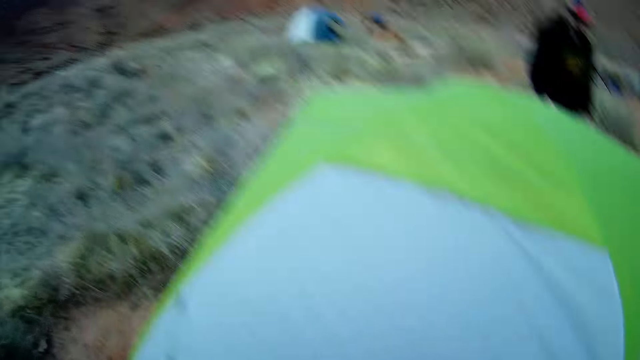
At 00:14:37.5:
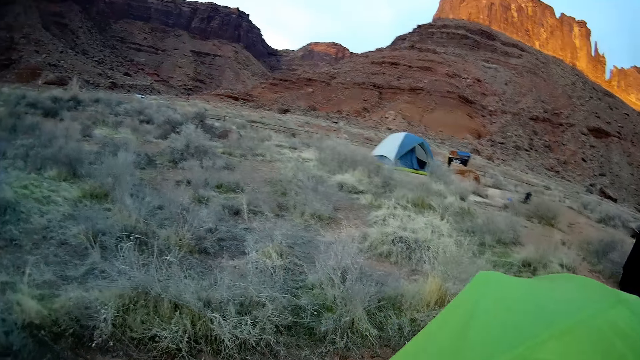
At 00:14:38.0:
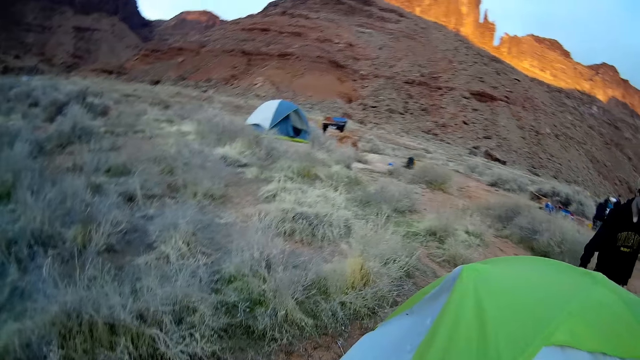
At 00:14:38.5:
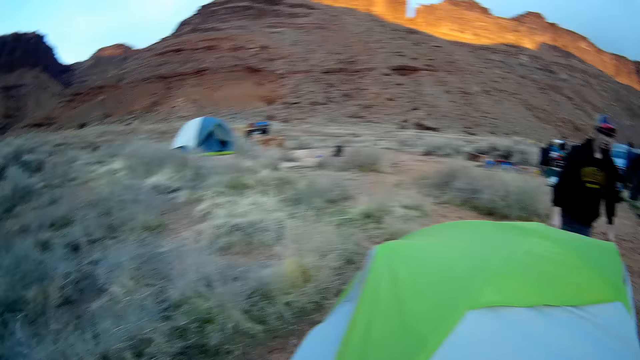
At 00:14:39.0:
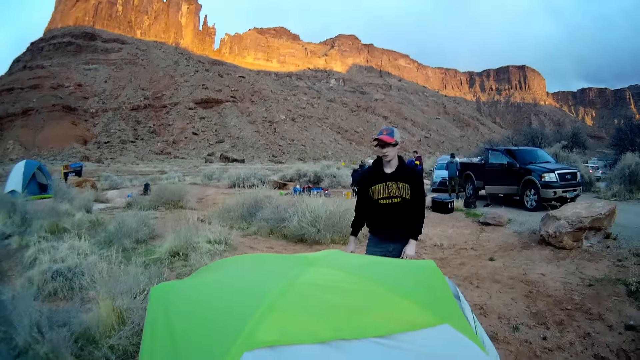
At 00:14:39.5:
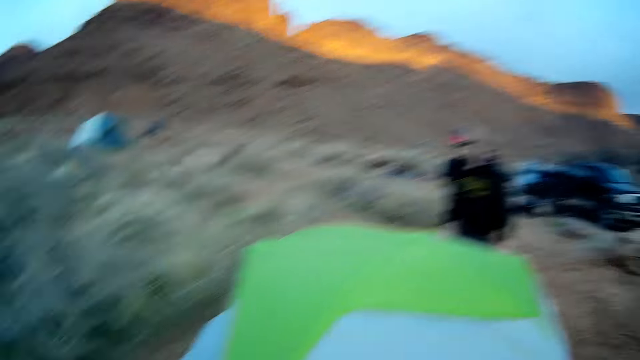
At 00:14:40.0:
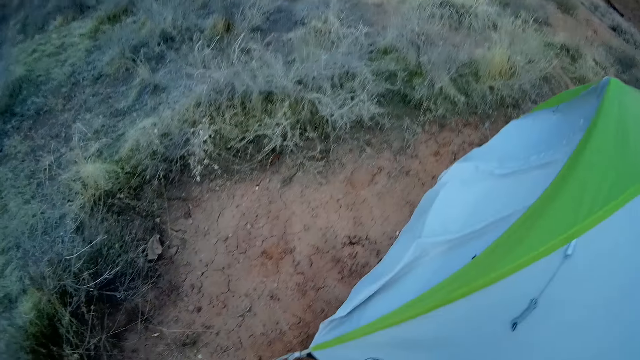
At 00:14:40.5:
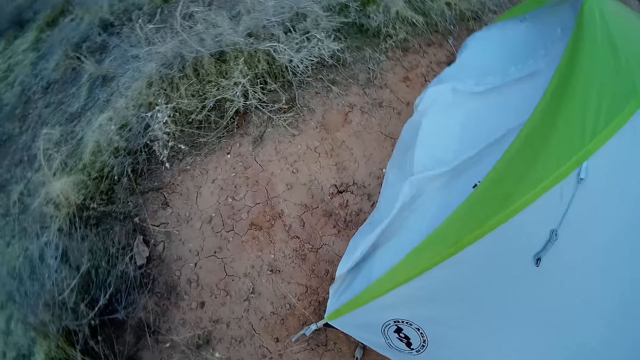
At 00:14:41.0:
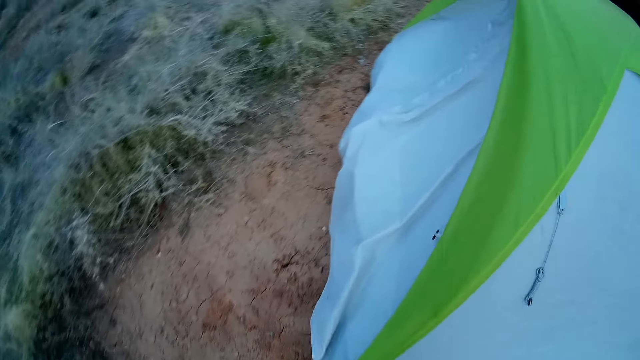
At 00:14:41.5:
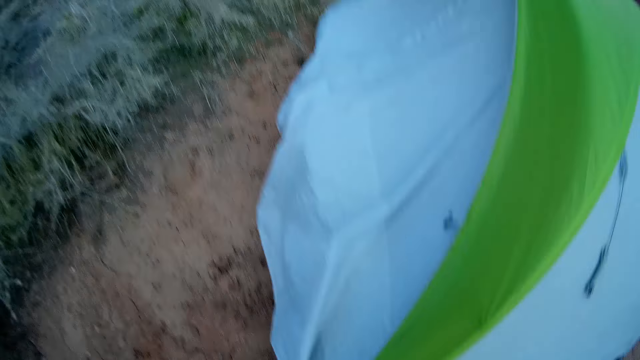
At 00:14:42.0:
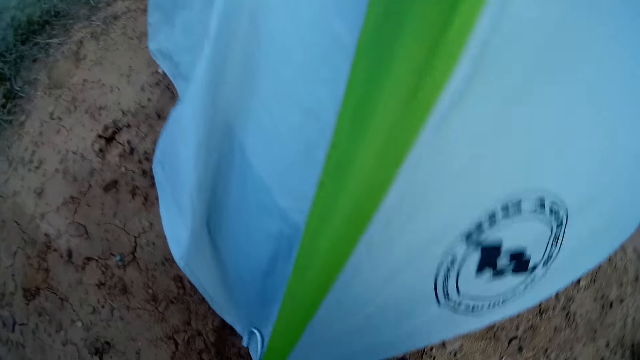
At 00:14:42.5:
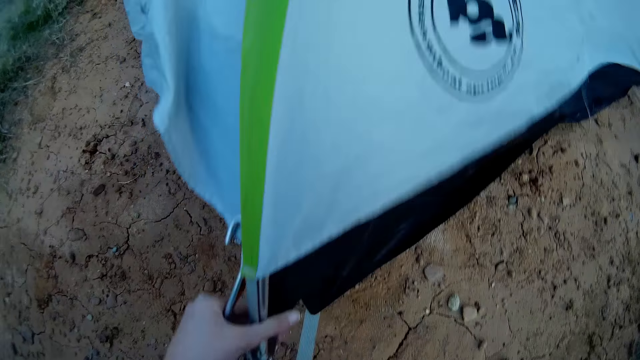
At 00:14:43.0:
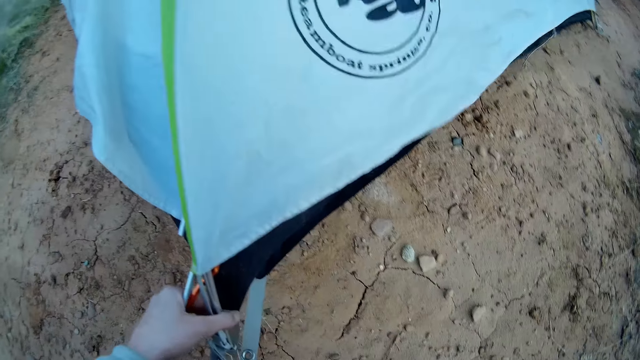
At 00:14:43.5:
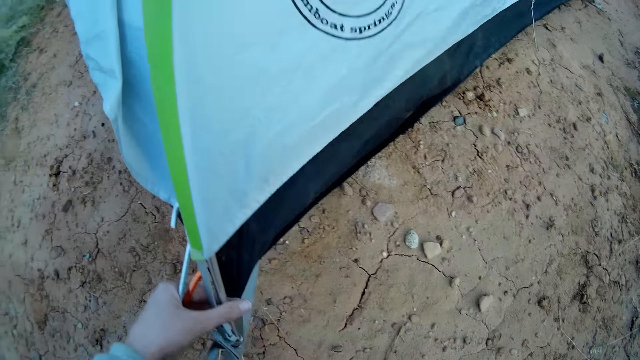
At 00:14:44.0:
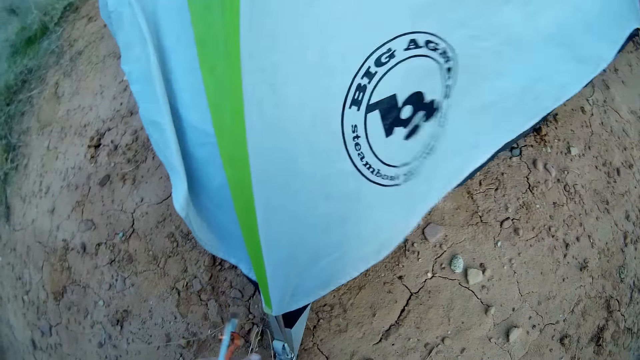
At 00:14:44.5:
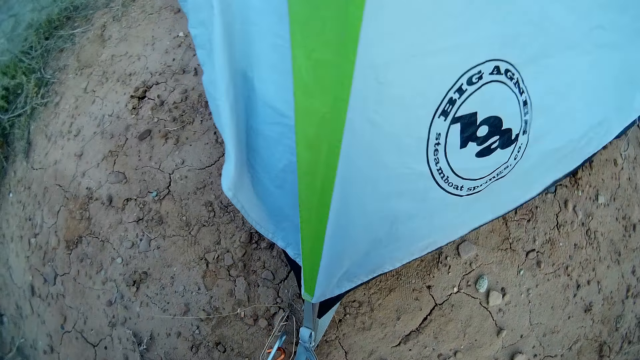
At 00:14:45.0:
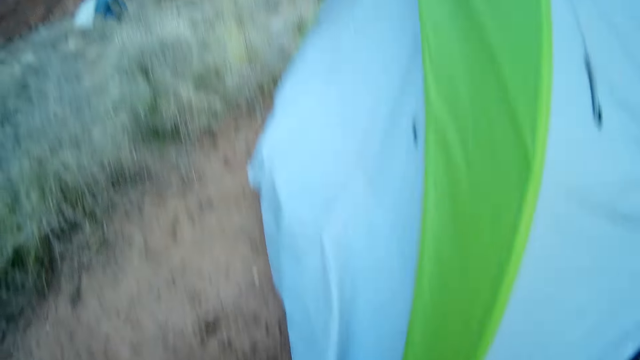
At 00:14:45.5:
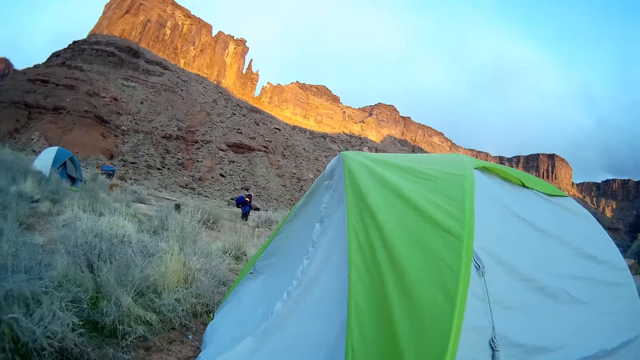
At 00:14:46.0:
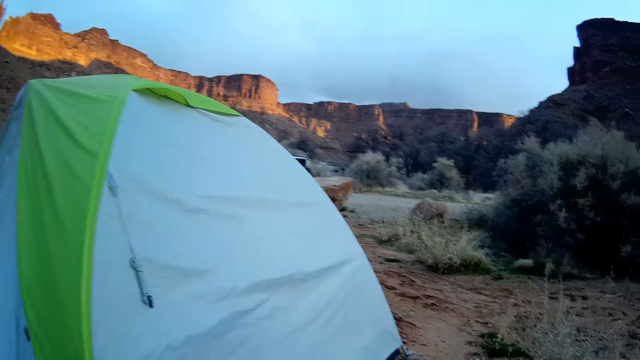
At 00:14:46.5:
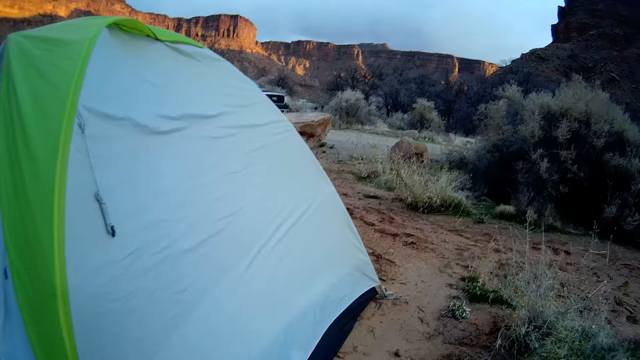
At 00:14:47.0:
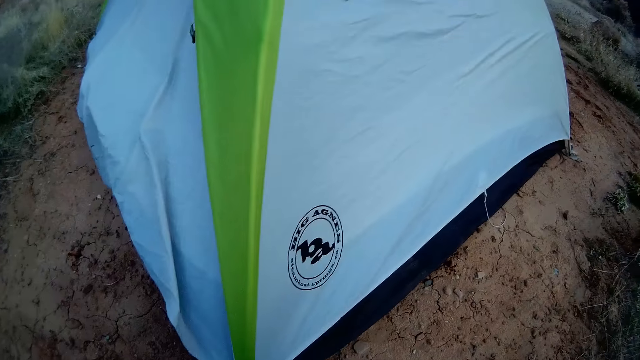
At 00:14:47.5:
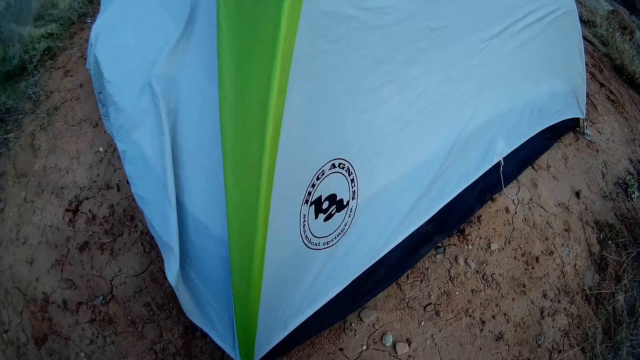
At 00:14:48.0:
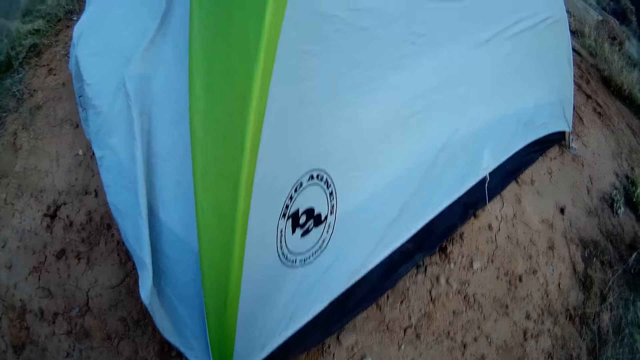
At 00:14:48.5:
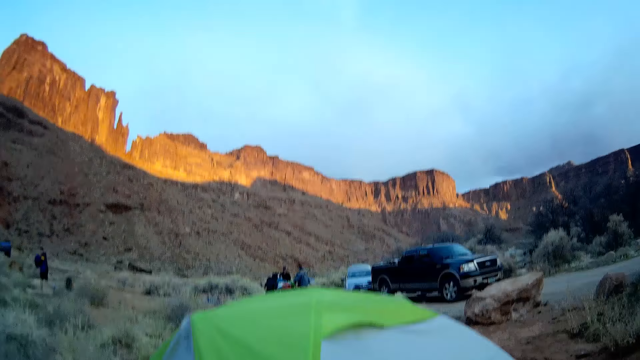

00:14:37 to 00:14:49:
A man stands on the ground. The camera wearer walks on the ground, holds the snap hook on the ground, and walks on the ground. Another man walks on the ground. The camera wearer stands on the ground.

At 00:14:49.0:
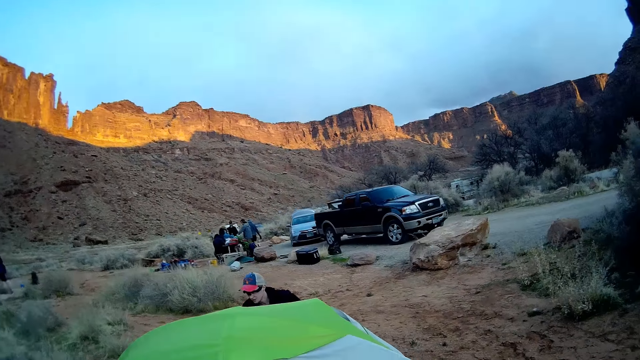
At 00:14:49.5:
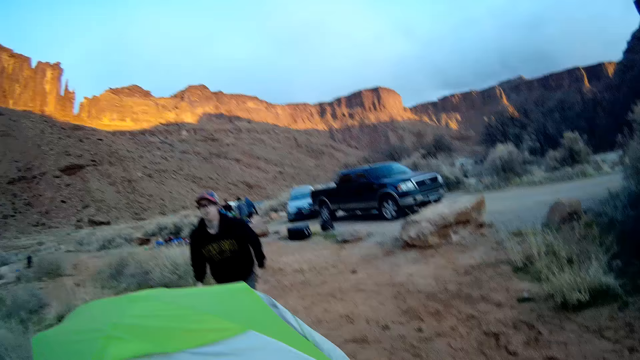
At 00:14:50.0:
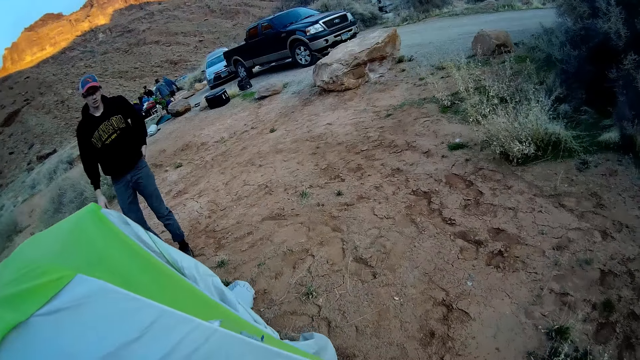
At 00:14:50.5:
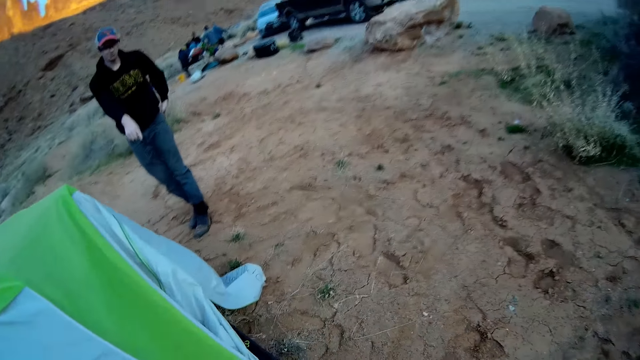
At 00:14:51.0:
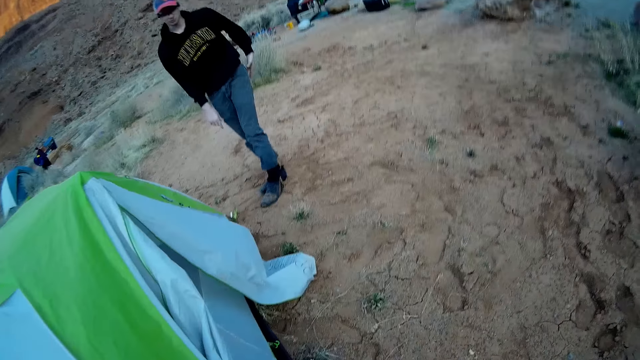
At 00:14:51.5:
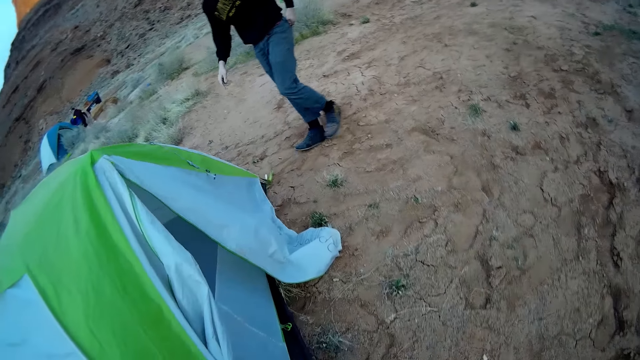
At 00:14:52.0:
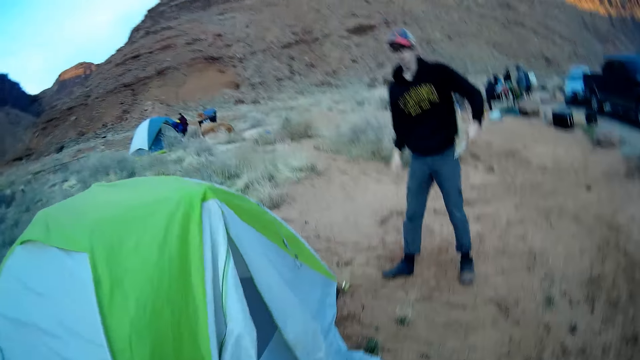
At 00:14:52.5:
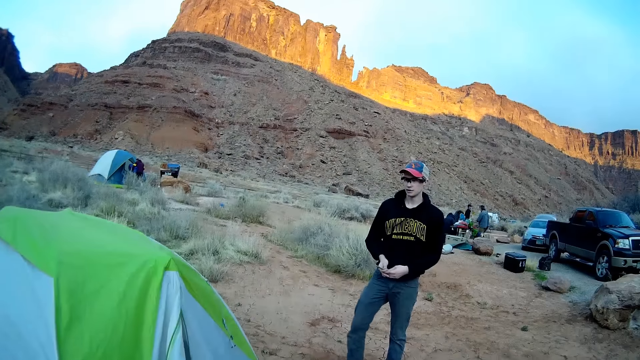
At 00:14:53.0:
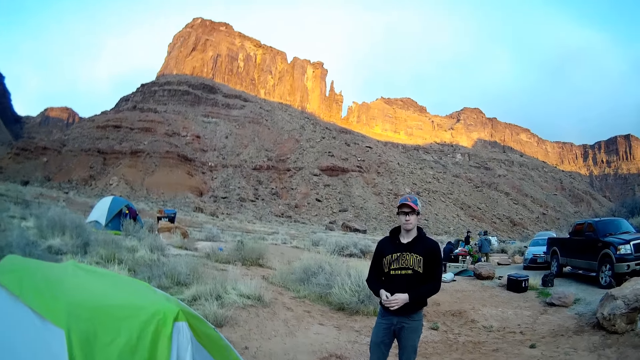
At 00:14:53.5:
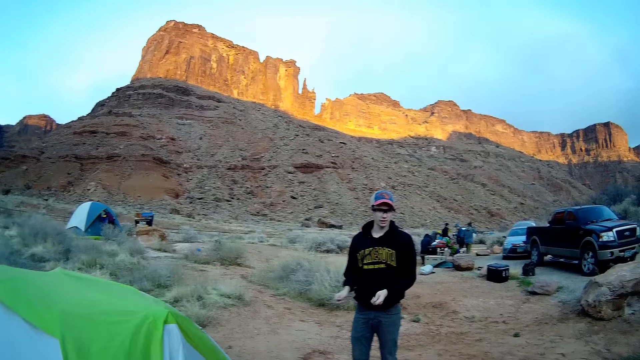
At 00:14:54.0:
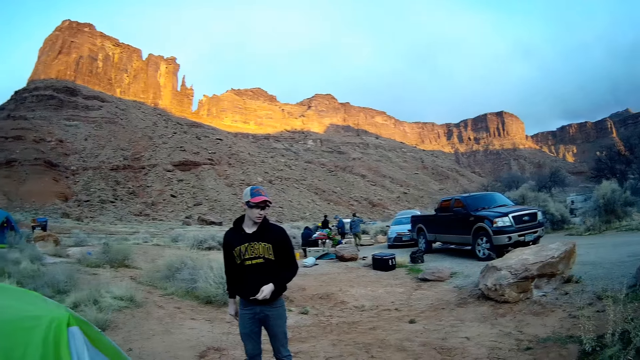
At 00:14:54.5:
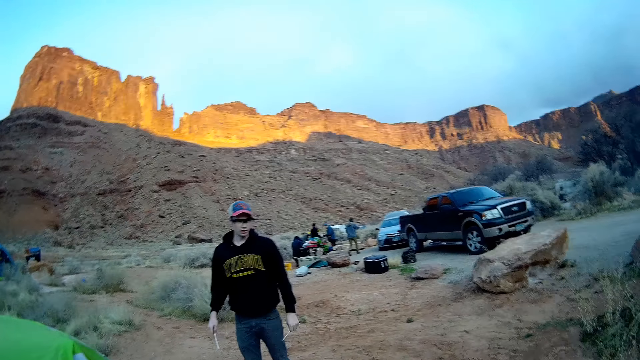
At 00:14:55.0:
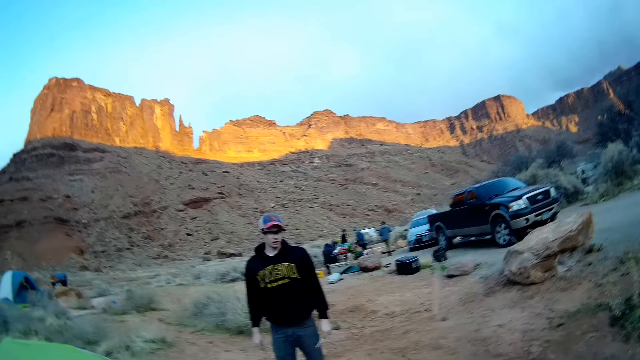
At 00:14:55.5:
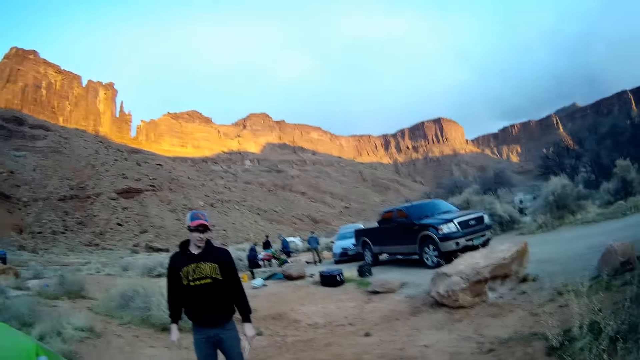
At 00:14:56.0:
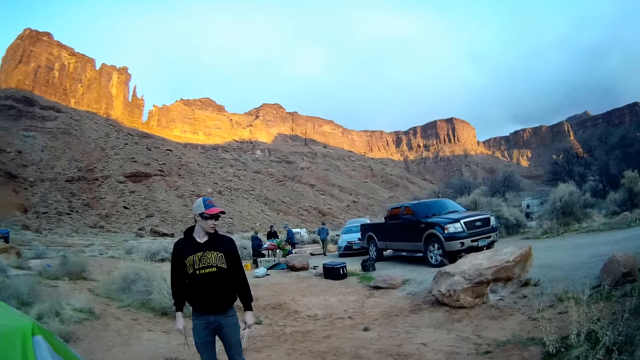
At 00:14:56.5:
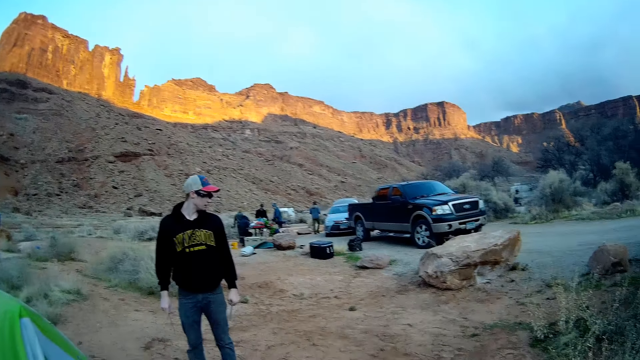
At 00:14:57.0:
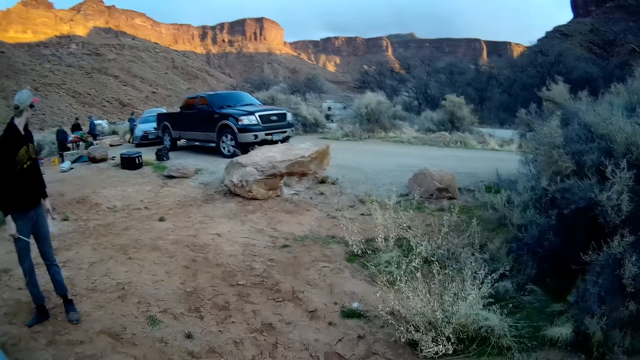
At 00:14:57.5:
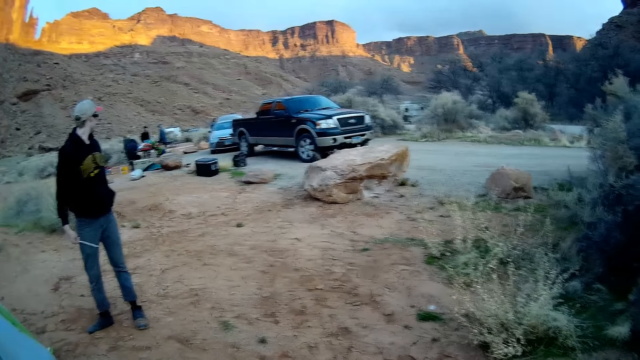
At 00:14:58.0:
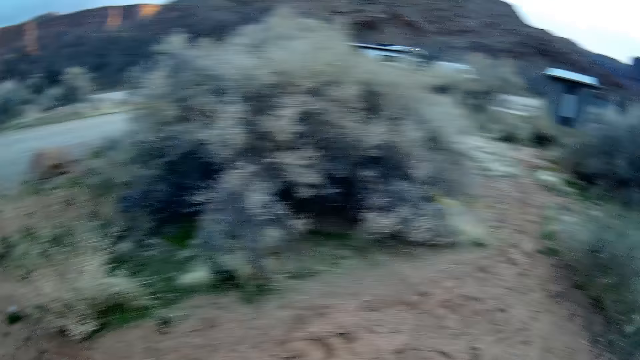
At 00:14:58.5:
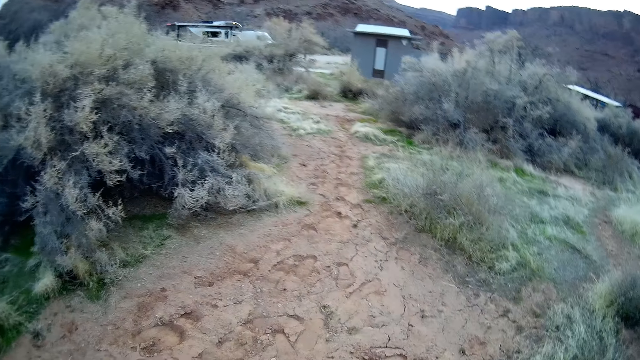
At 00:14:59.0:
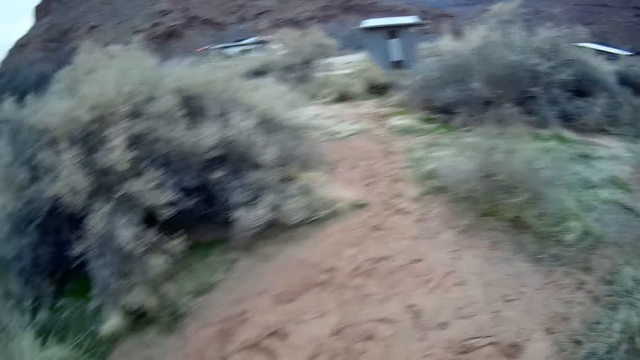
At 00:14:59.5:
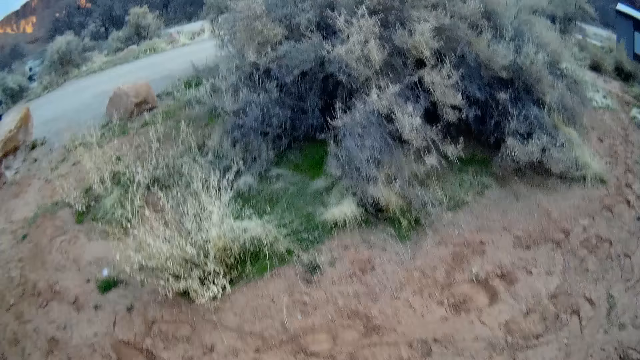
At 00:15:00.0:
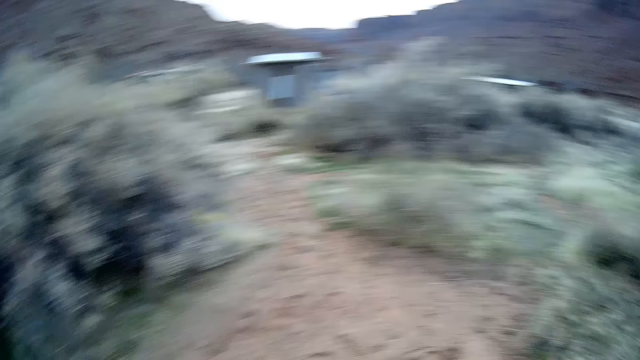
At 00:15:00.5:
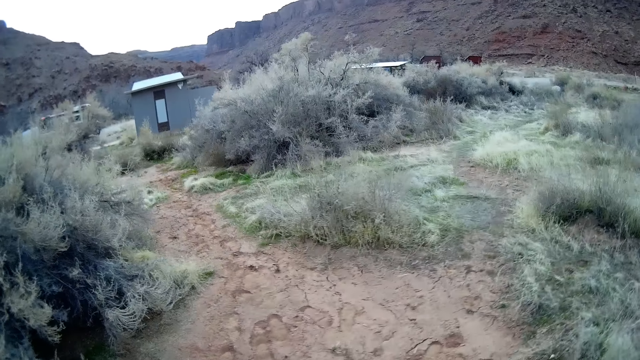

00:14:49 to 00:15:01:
A man stands on the ground. The camera wearer walks on the ground. He makes hand gestures with his right hand. He stands on the ground and walks on the ground.
